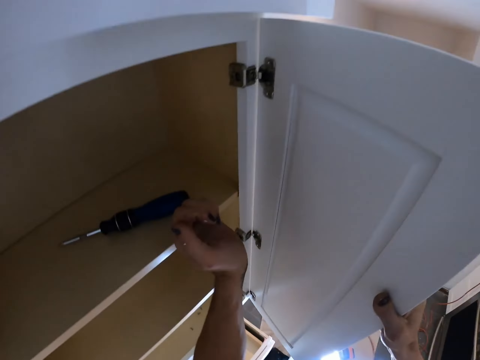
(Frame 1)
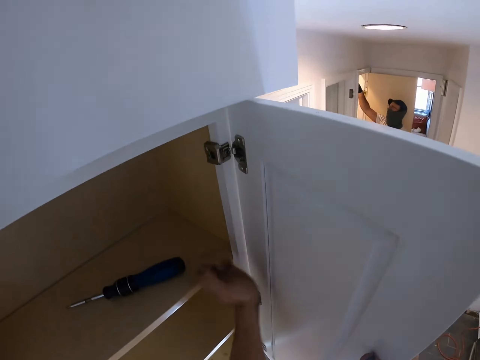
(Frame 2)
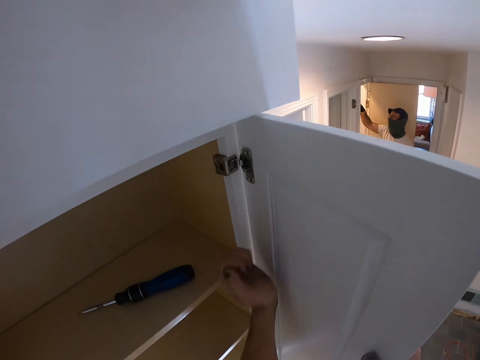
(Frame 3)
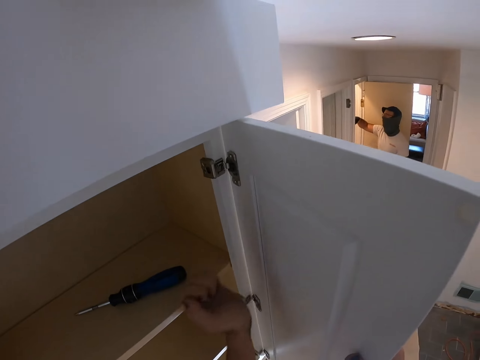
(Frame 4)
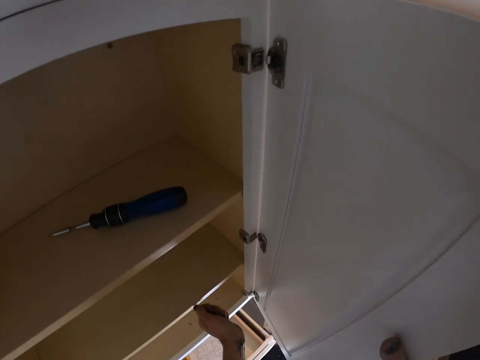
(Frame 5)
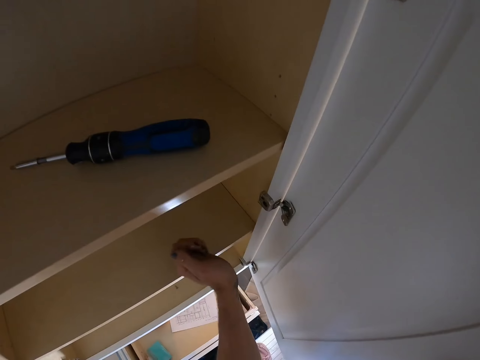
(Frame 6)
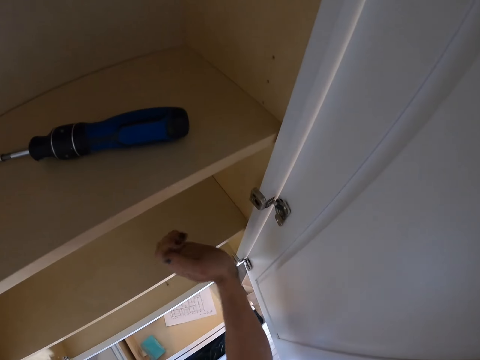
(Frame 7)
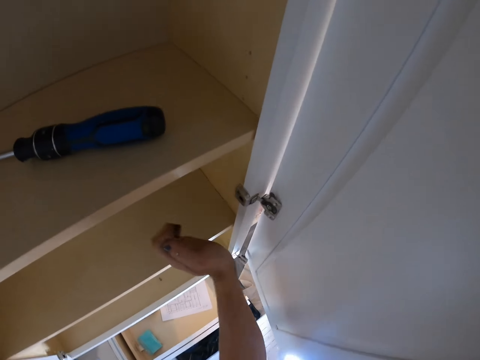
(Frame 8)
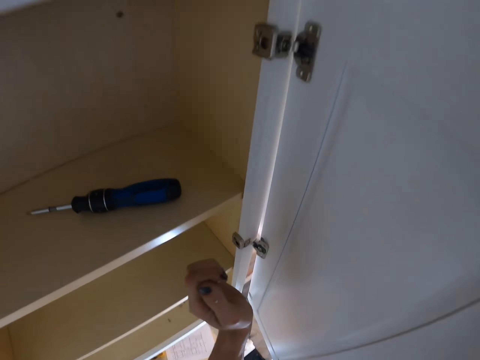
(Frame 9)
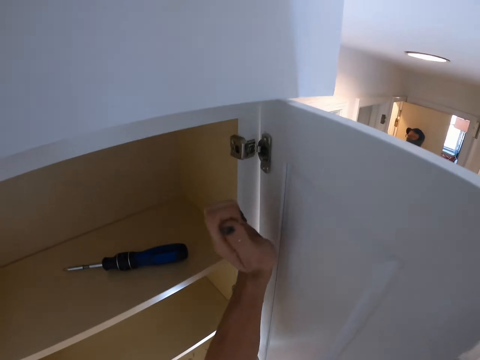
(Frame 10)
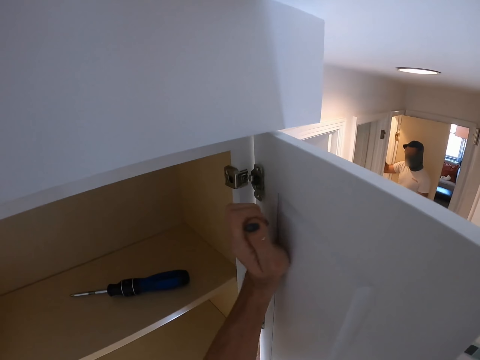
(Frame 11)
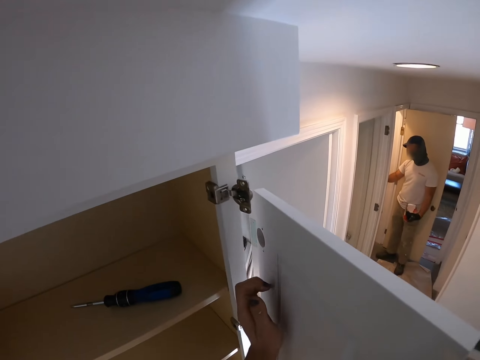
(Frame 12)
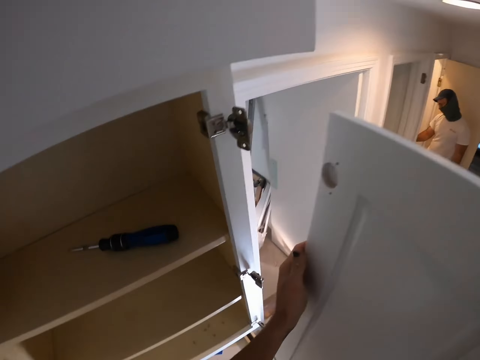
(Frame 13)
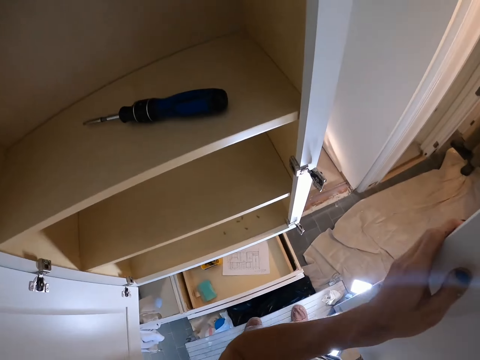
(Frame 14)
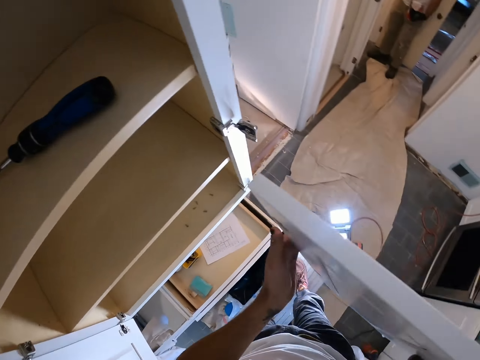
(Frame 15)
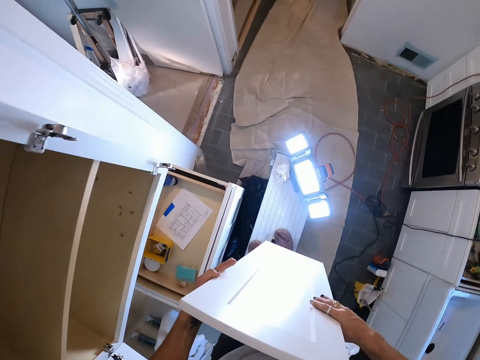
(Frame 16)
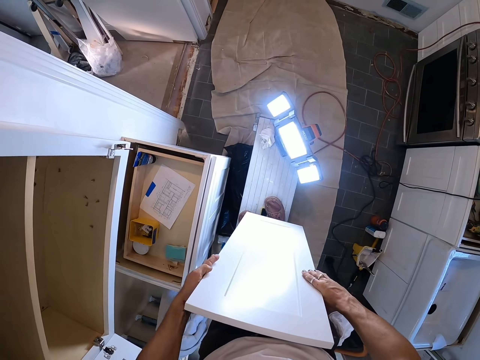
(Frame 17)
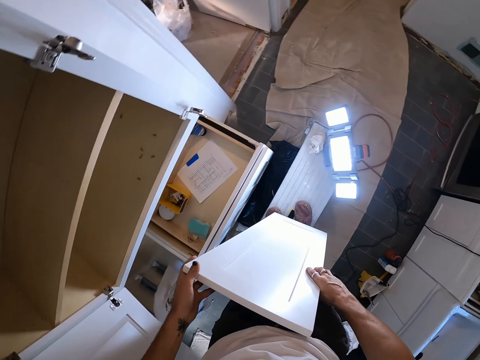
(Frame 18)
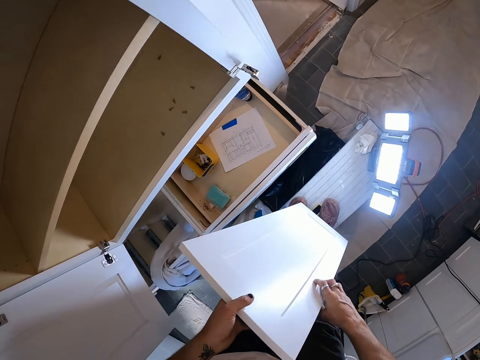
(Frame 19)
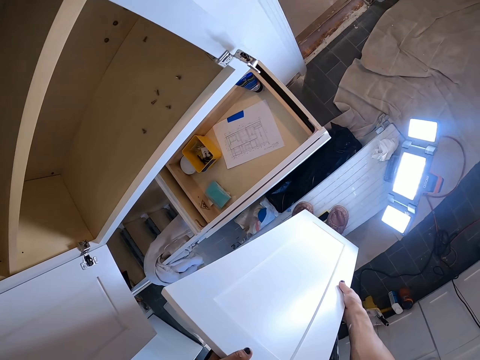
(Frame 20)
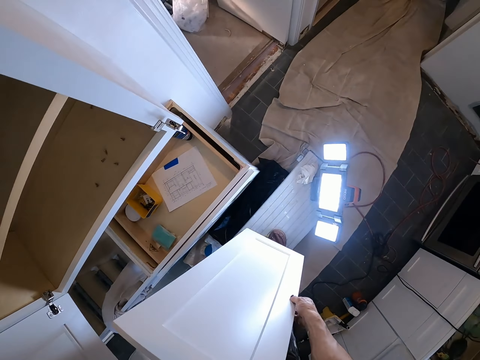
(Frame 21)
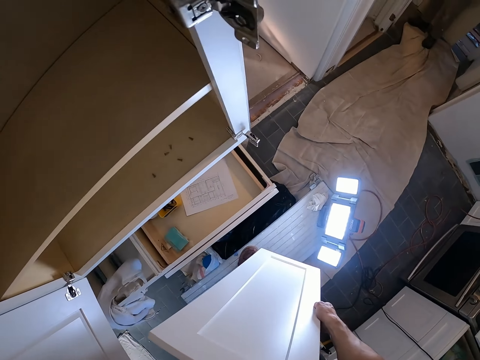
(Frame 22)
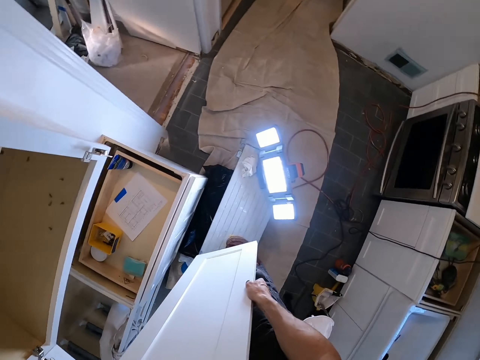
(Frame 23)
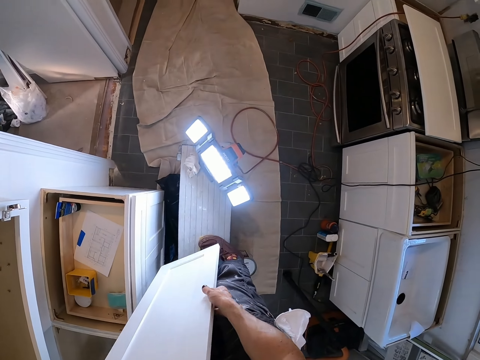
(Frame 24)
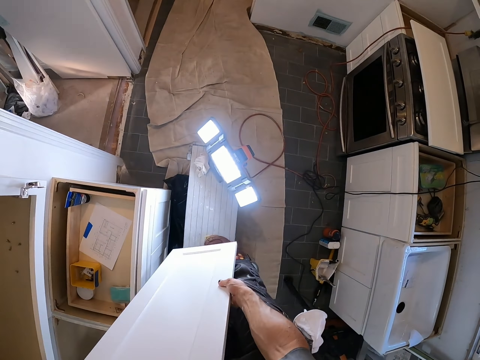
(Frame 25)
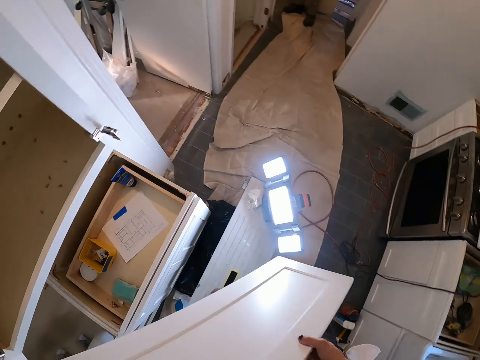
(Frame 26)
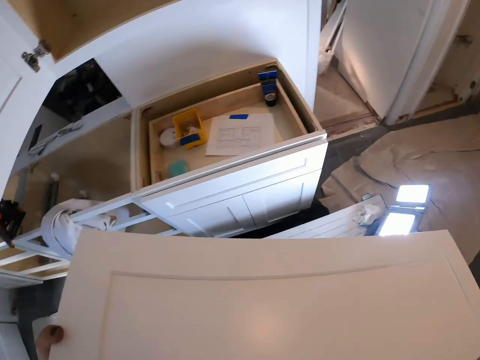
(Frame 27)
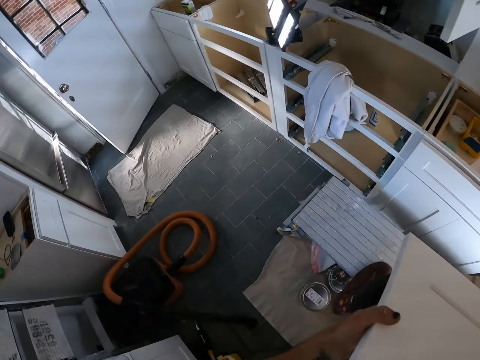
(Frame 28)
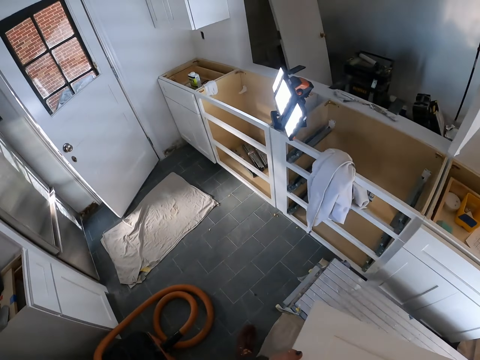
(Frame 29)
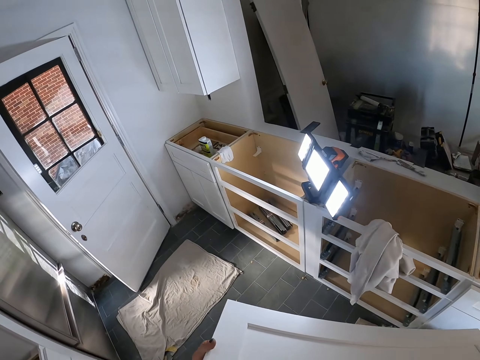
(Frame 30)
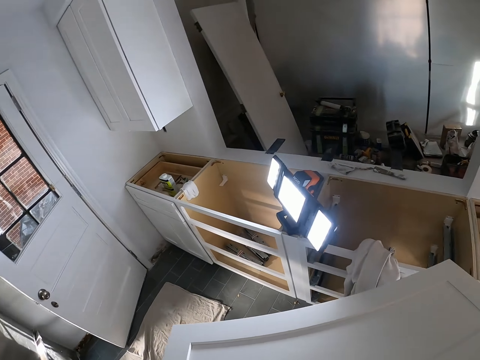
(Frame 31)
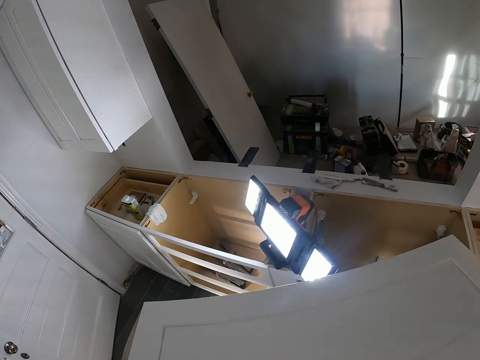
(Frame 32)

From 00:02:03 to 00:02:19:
The camera wearer hits the door with the hand. They remove the cupboard door. They hold the door with both hands. They place the door on the legs. They move the legs. They come down from the top of the bench. They walk in the room.

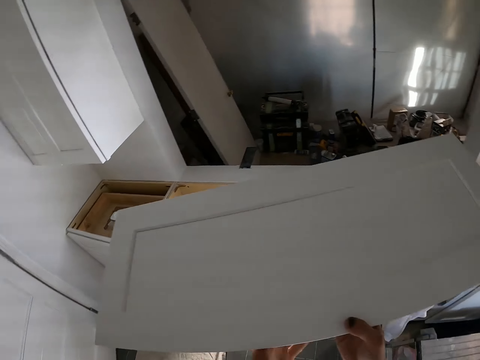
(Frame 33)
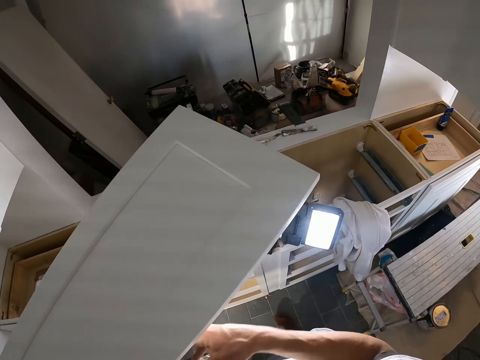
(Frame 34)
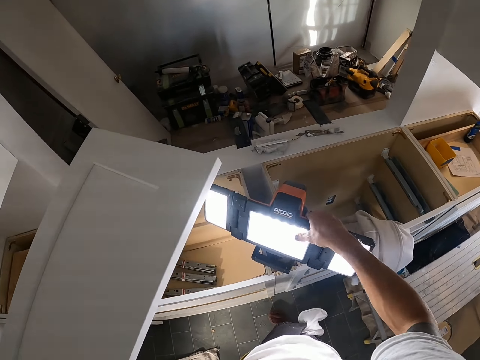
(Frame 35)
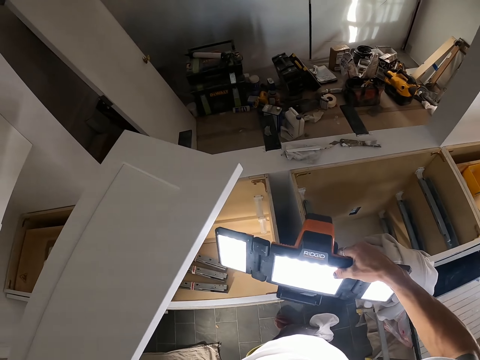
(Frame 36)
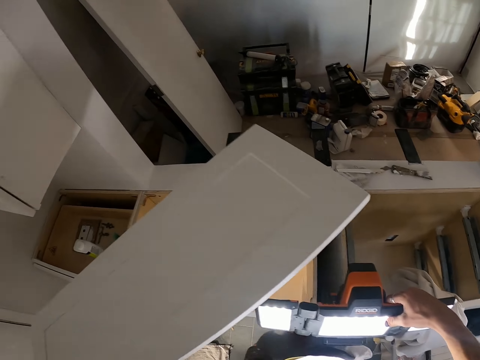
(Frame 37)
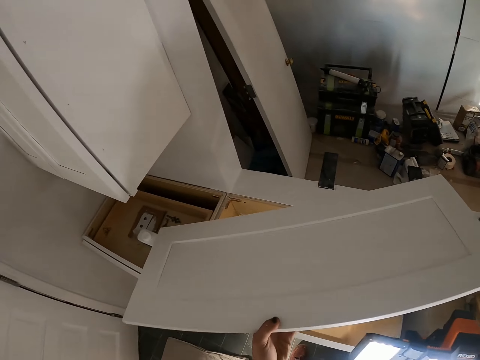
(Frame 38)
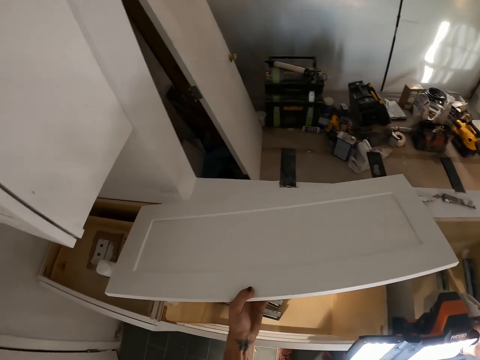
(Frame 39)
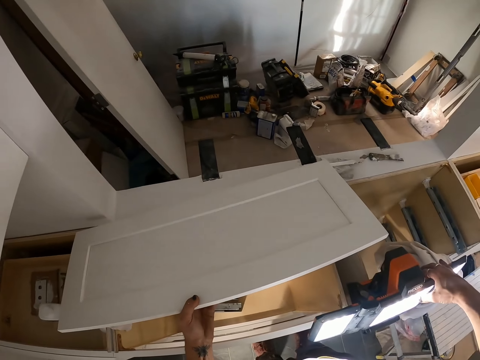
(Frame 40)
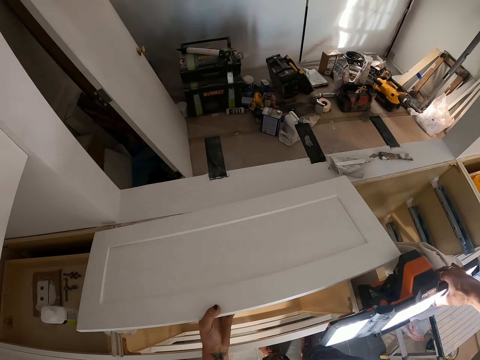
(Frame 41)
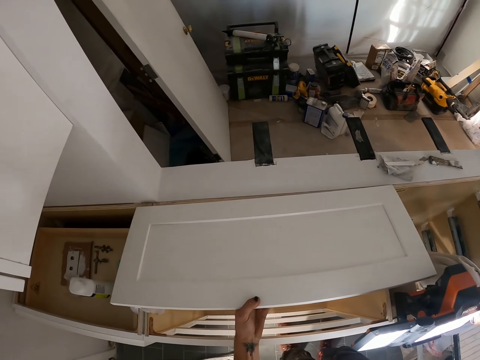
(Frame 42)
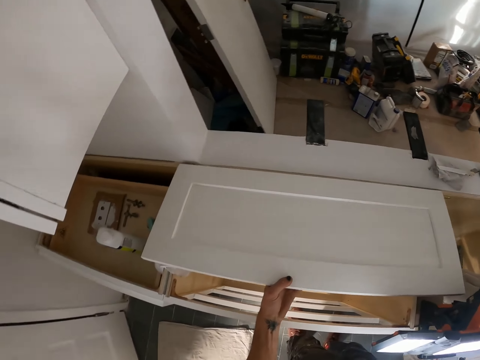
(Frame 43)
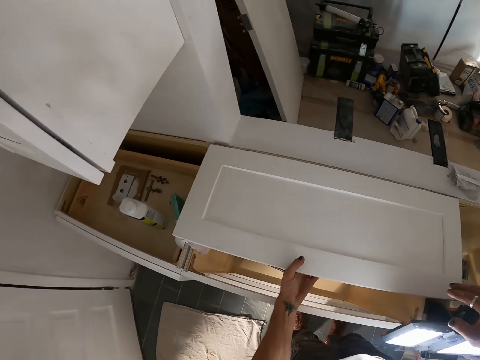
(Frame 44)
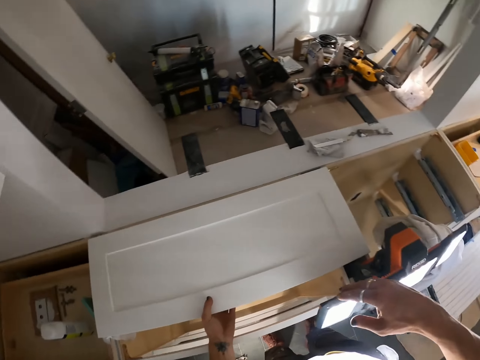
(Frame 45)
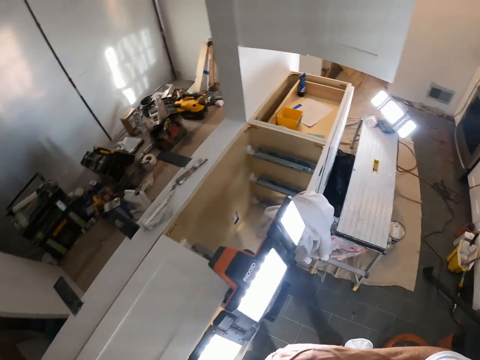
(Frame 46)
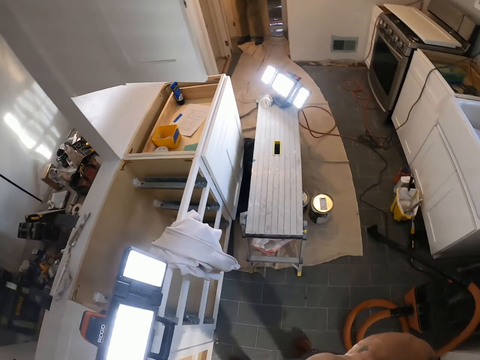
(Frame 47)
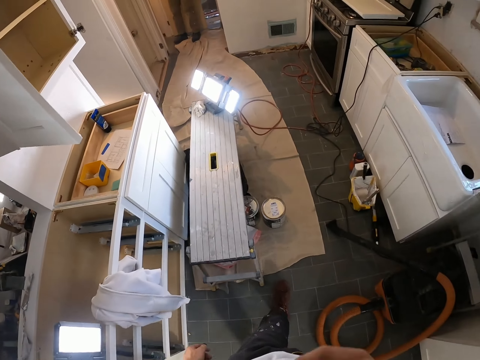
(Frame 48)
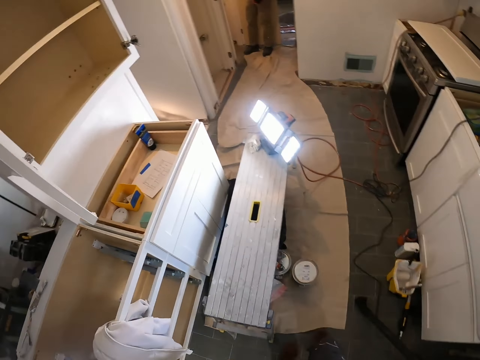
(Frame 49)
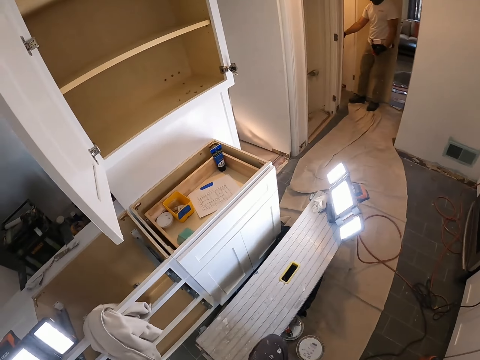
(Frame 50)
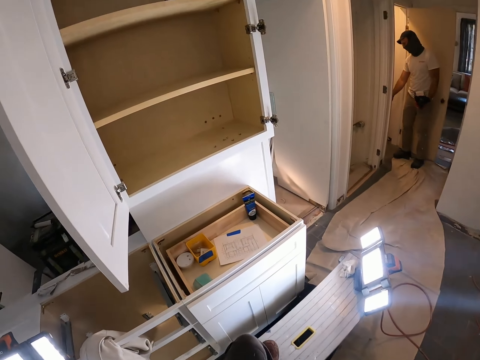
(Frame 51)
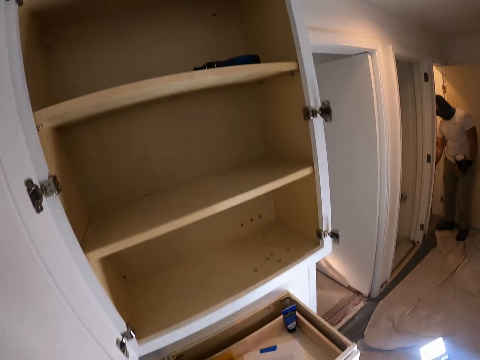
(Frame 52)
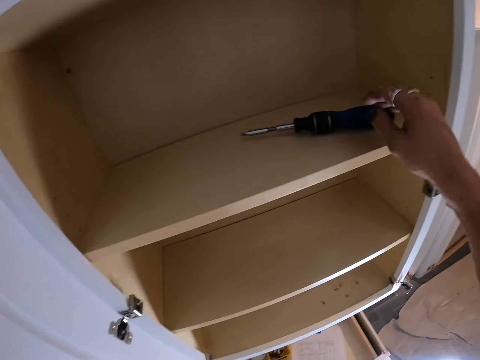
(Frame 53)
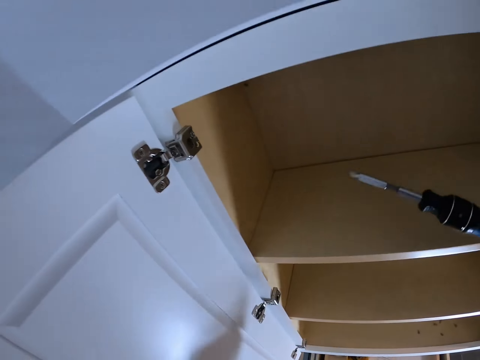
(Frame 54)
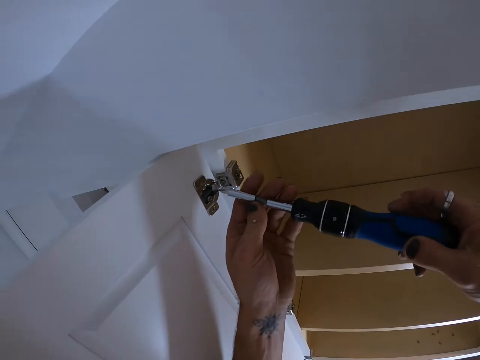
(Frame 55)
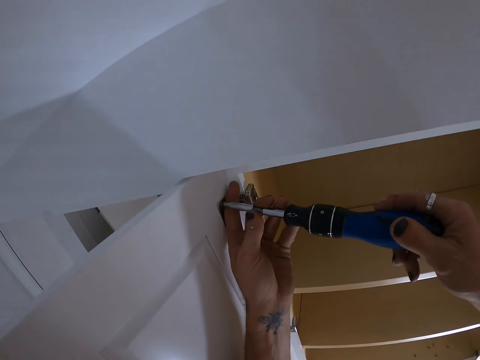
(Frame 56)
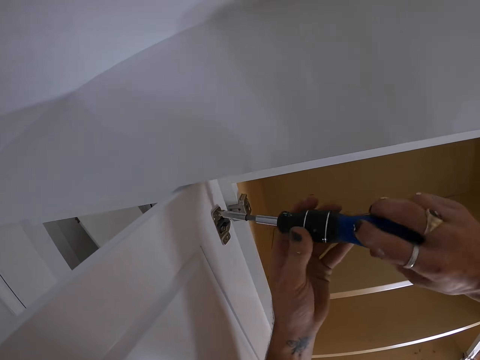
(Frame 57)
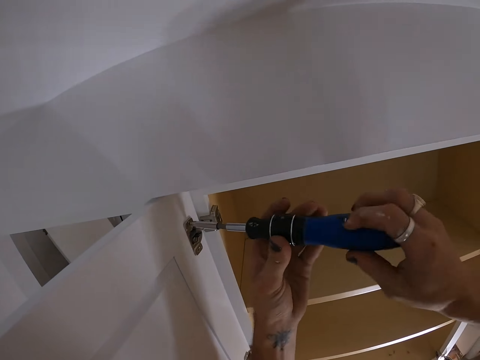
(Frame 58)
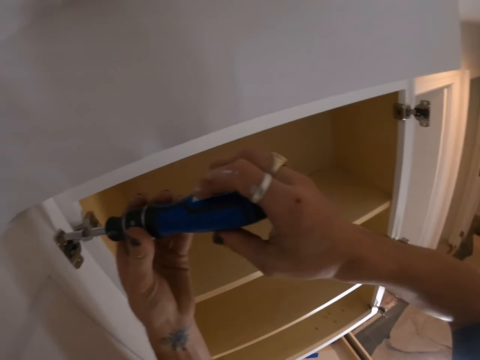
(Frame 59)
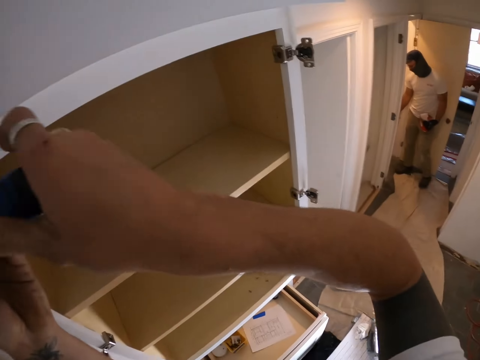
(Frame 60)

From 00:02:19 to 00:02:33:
The camera wearer holds the door with the left hand. They move the rigid panel light on the cabinet. They put the cupboard door on top of another cupboard. They walk to the bench. They climb on the bench. They take the screwdriver from the cupboard. They hold the screwdriver with both hands. They put the screwdriver in a screw. They loosen the screw from the cupboard door with the screwdriver.
